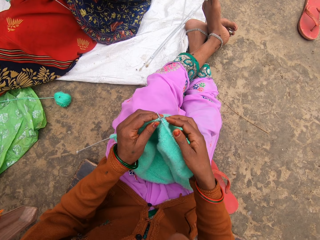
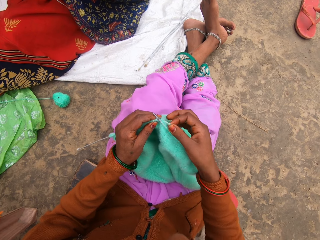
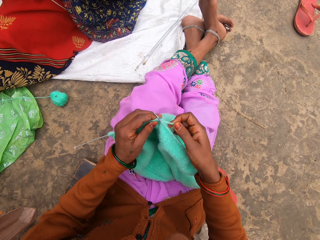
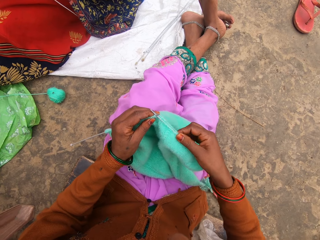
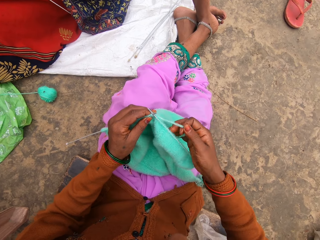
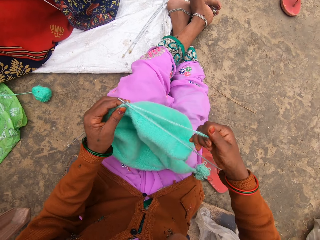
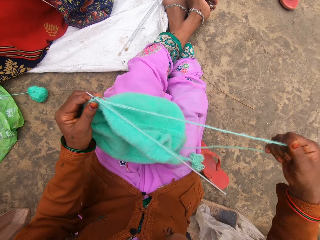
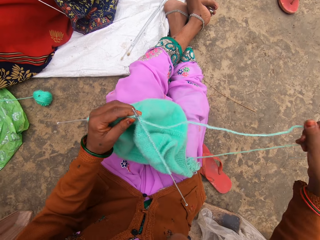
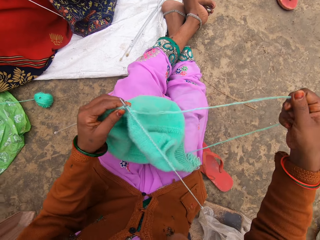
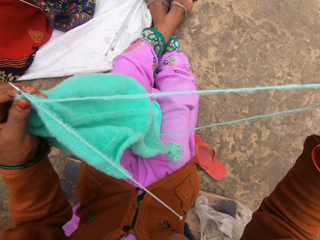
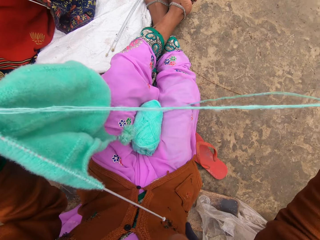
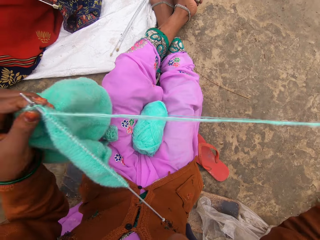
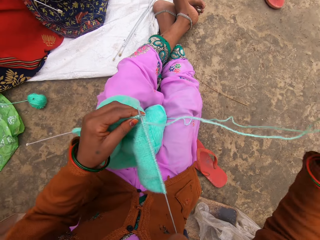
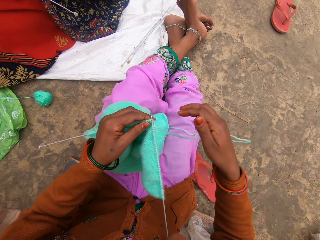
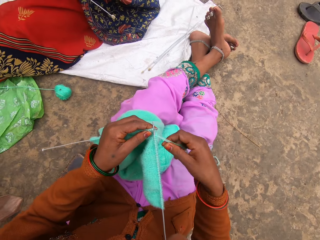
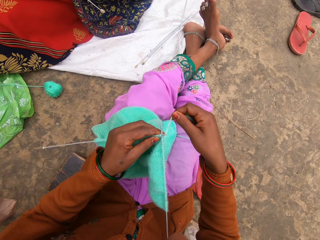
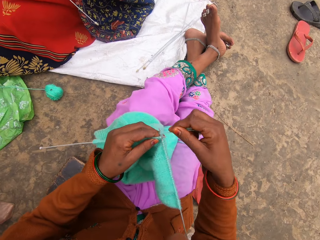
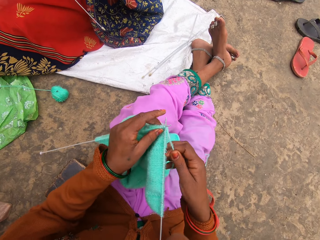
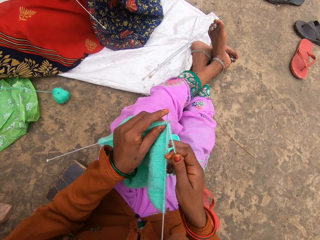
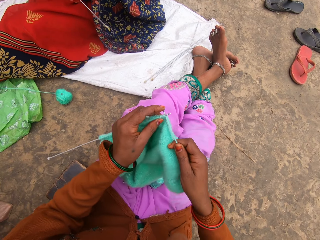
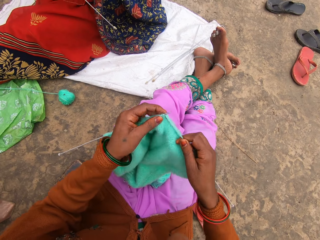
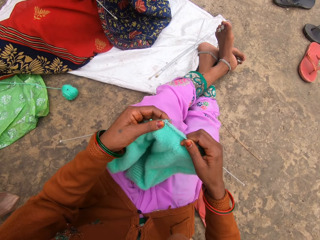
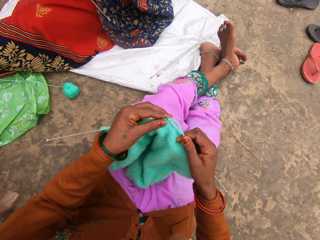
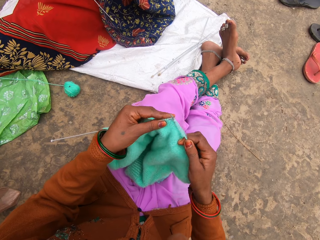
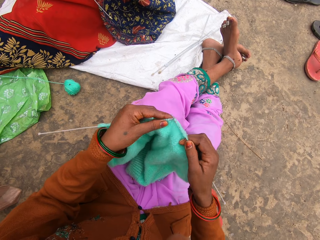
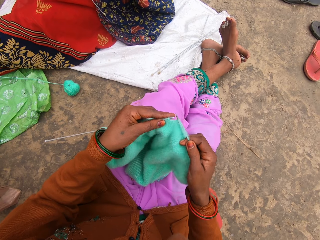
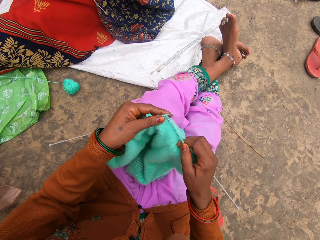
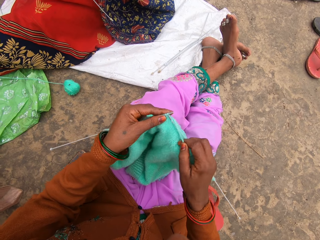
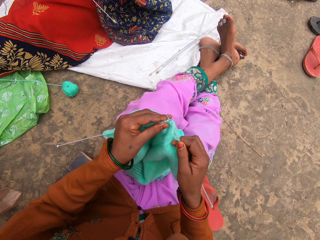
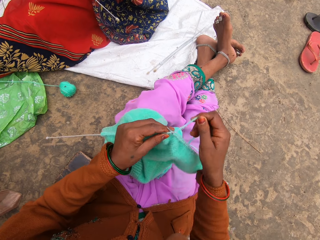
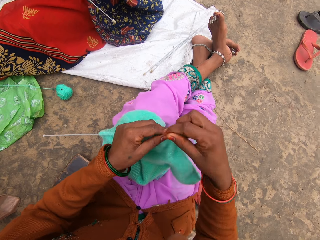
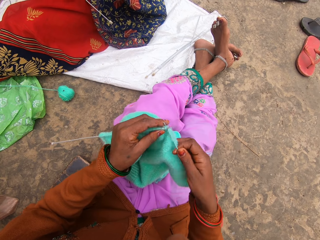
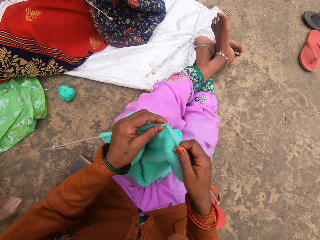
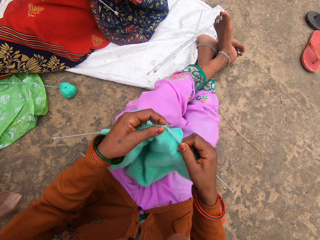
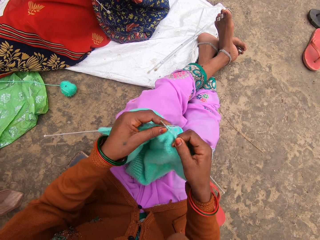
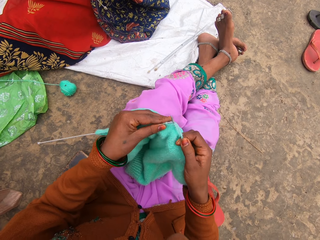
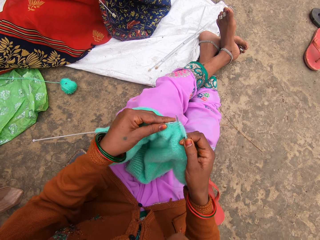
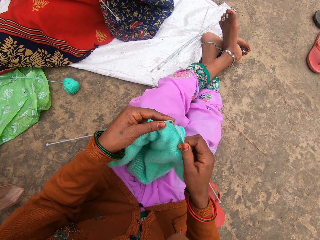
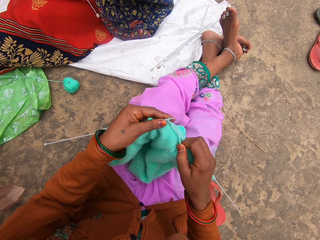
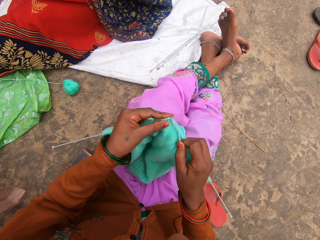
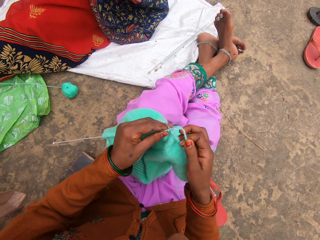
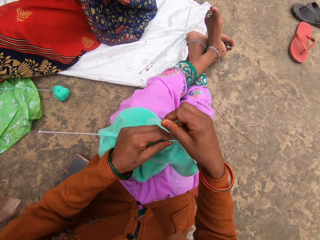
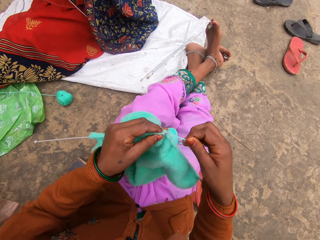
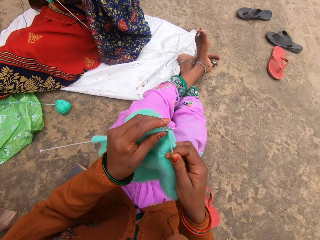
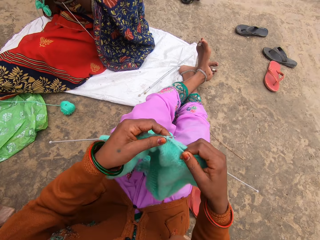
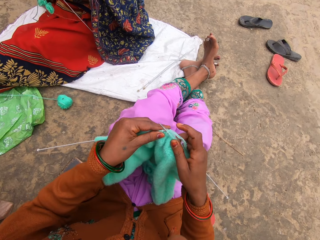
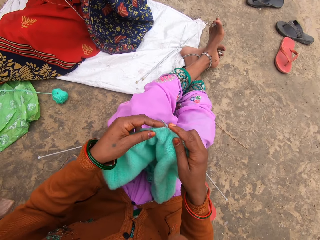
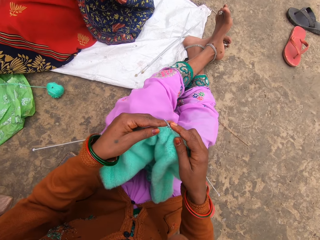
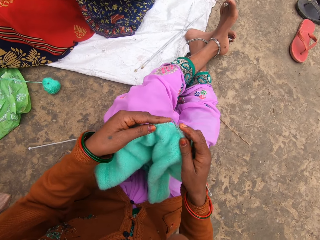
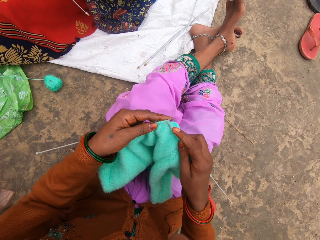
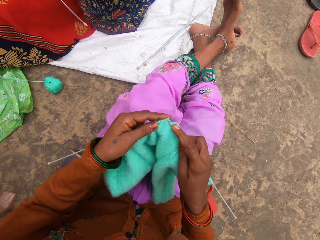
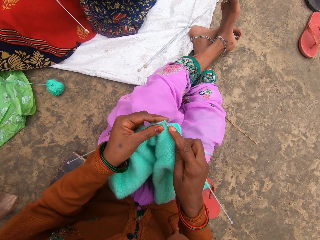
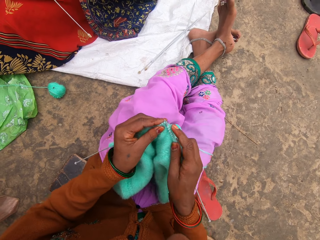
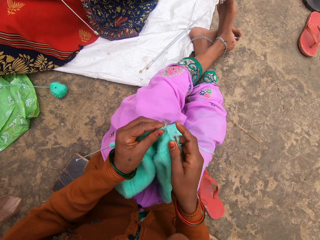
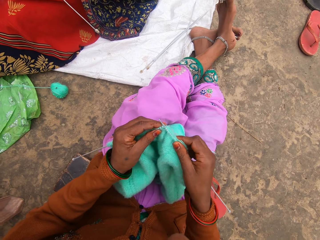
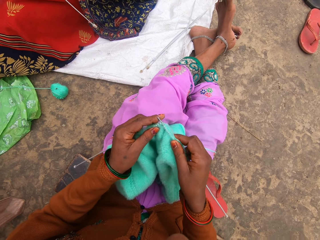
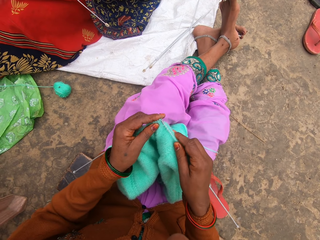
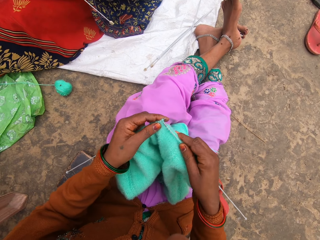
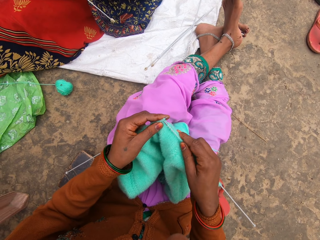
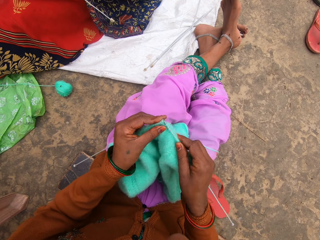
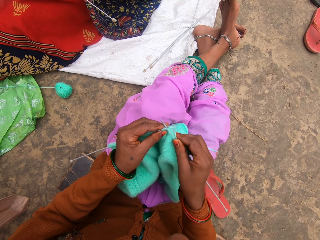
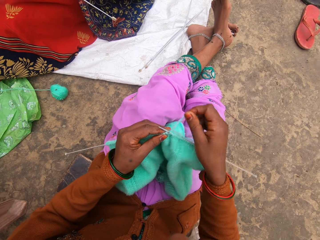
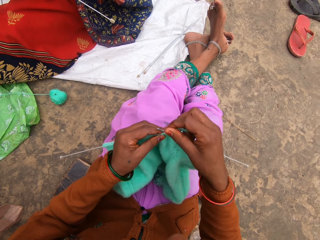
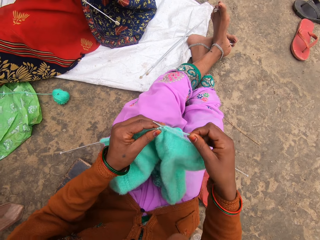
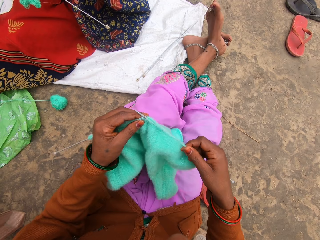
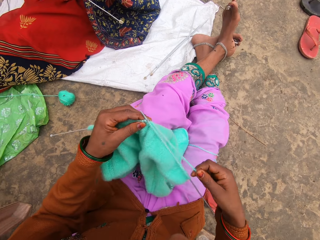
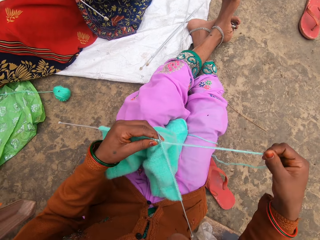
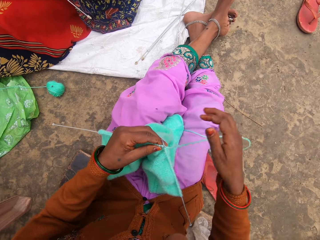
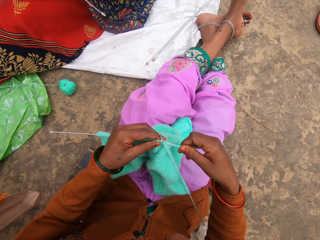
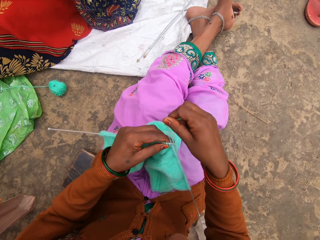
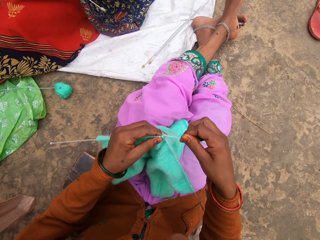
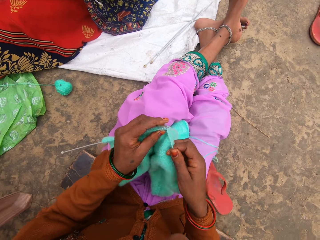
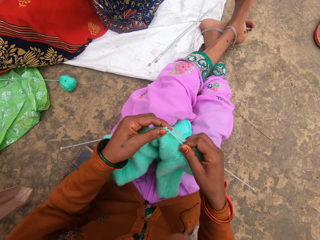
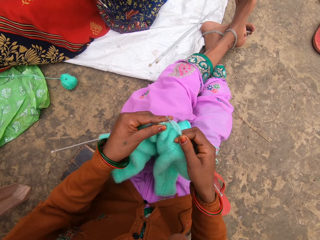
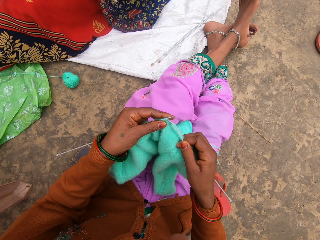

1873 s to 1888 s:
The camera wearer removes thread on the yarn. They knit. They knit.

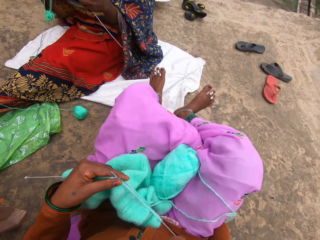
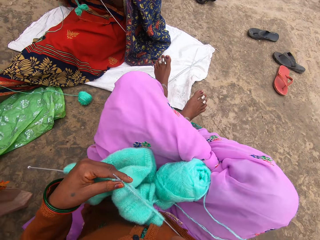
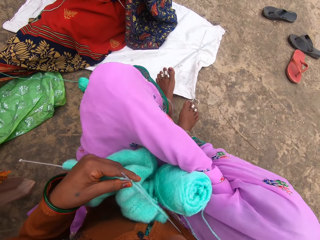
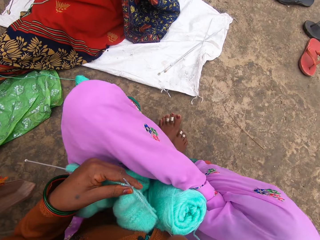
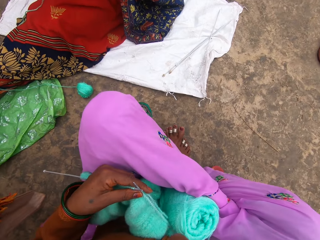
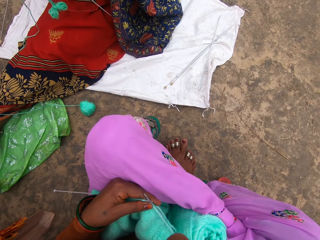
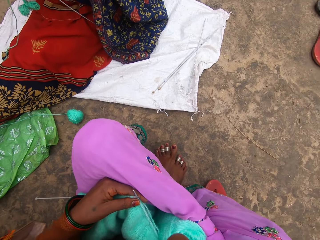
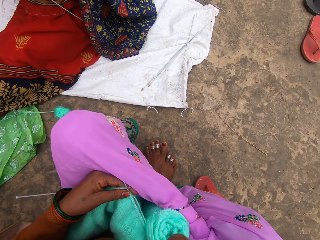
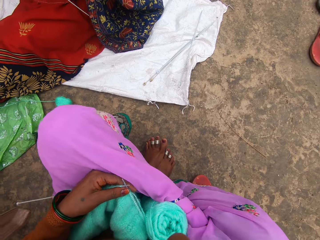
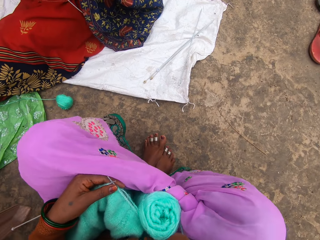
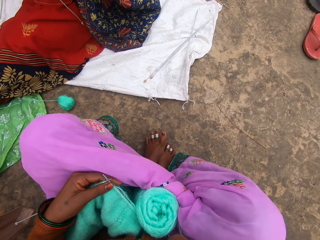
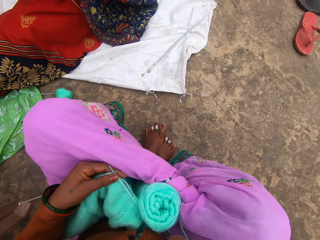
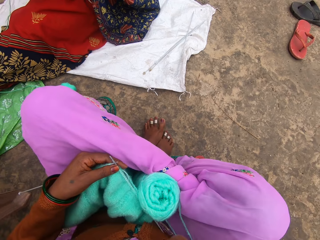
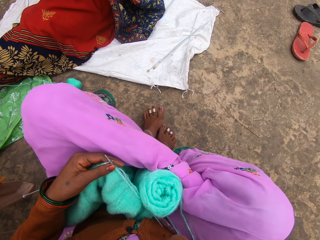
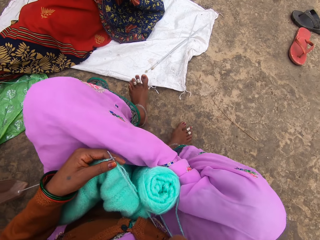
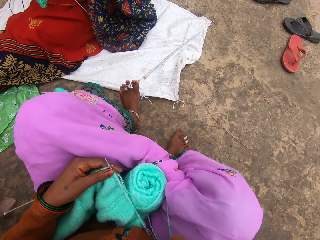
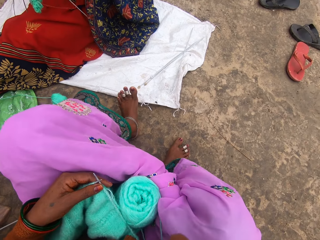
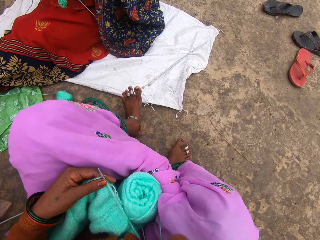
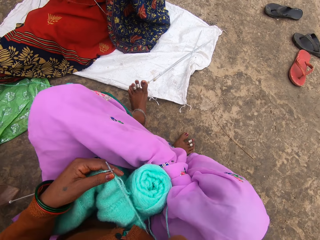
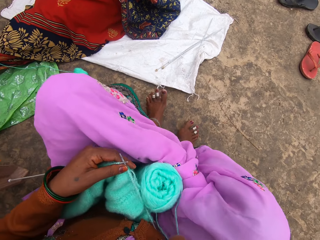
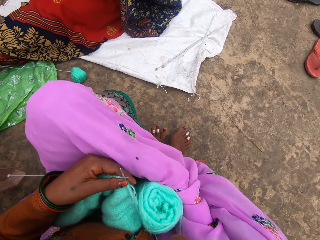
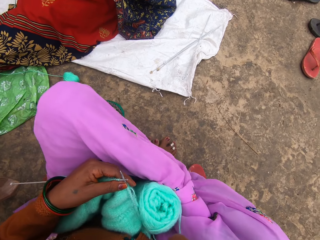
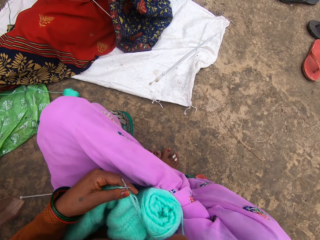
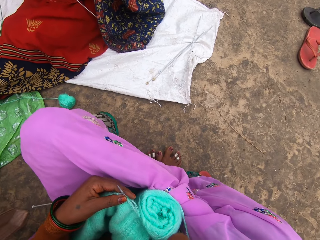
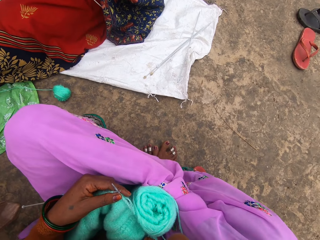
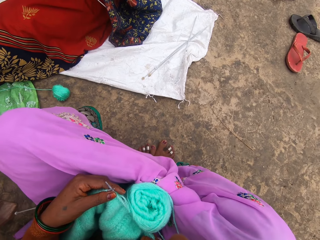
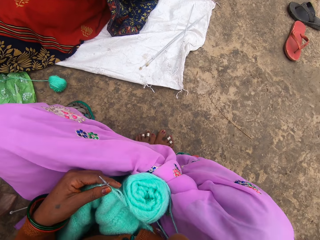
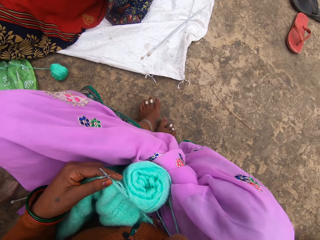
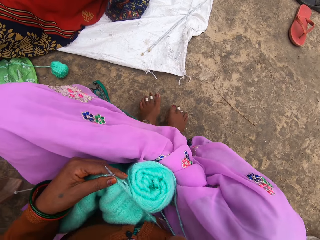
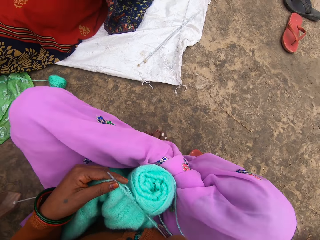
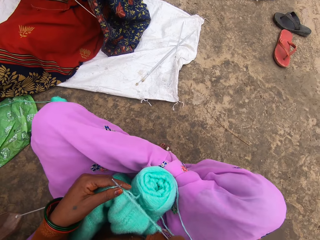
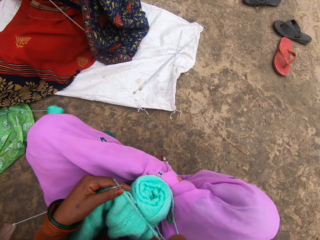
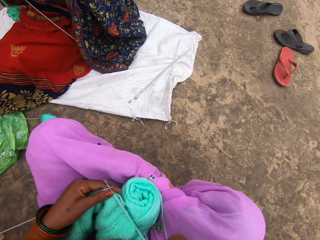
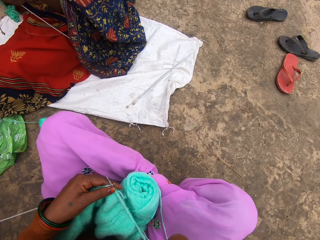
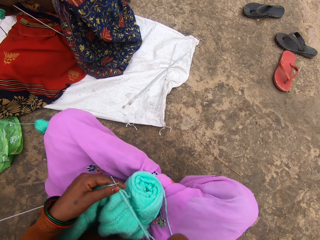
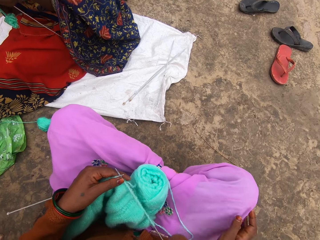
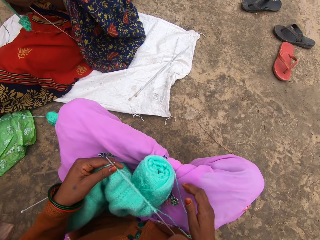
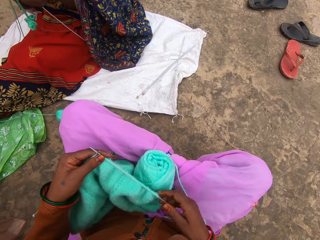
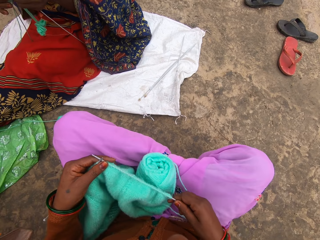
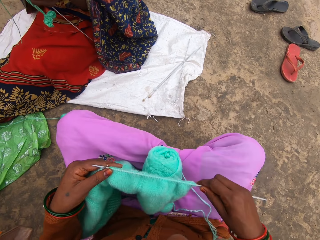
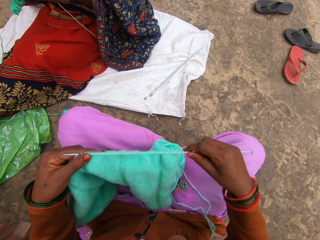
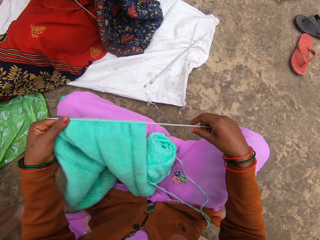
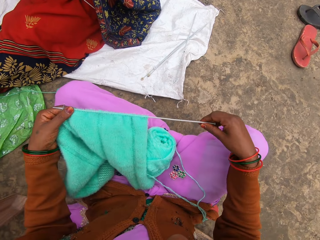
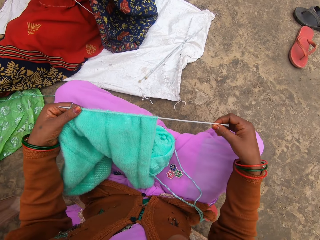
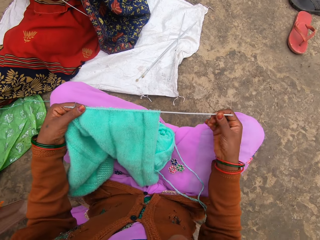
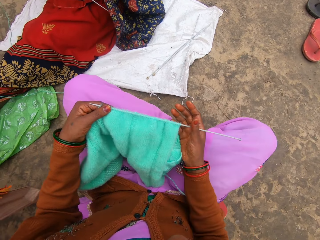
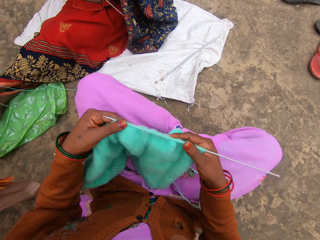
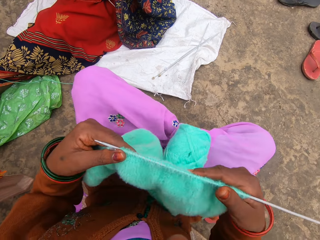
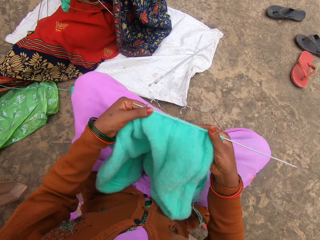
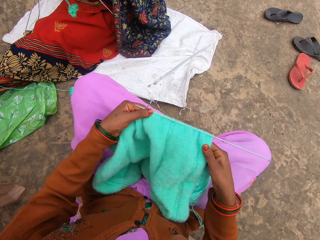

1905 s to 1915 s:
The camera wearer moves backwards. He folds his legs. He talks. He talks with someone.
